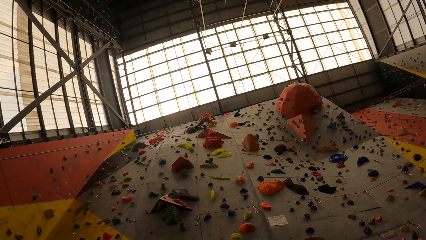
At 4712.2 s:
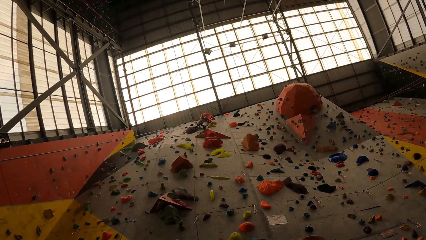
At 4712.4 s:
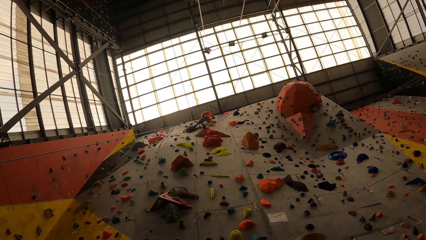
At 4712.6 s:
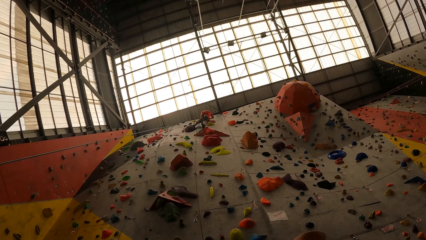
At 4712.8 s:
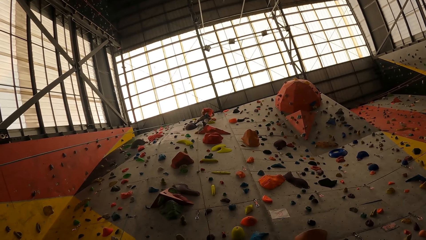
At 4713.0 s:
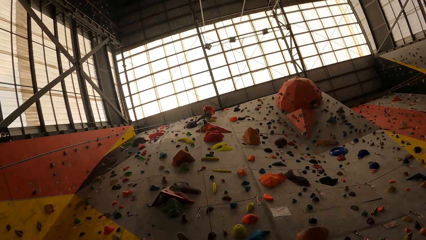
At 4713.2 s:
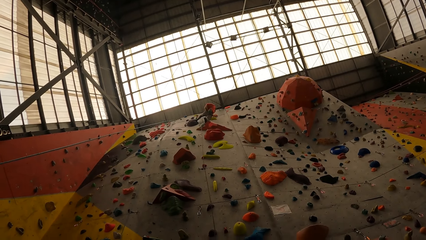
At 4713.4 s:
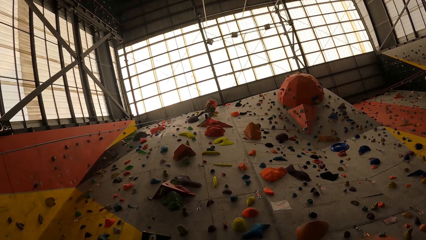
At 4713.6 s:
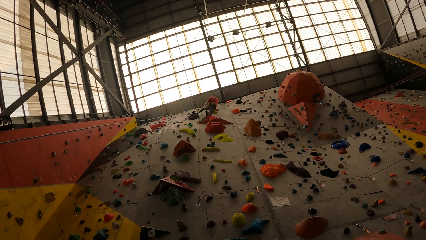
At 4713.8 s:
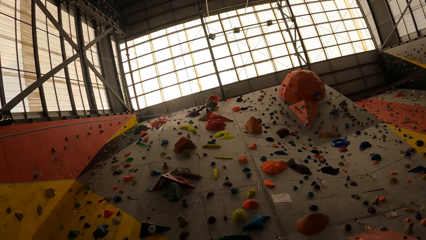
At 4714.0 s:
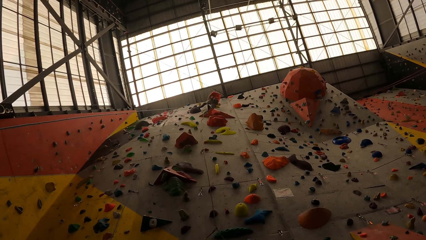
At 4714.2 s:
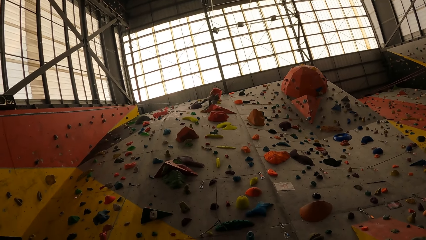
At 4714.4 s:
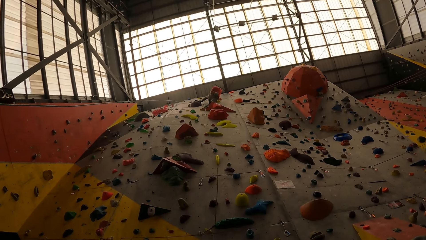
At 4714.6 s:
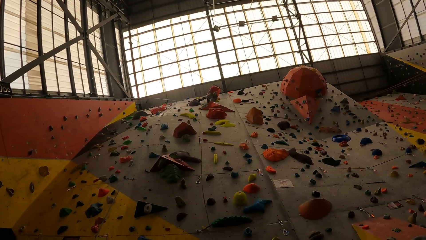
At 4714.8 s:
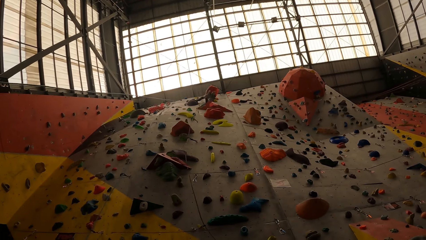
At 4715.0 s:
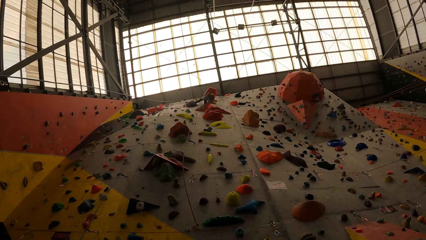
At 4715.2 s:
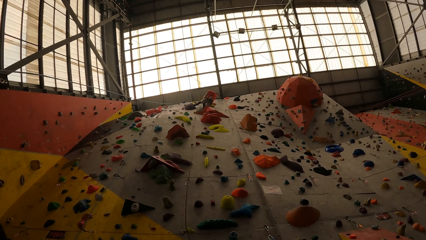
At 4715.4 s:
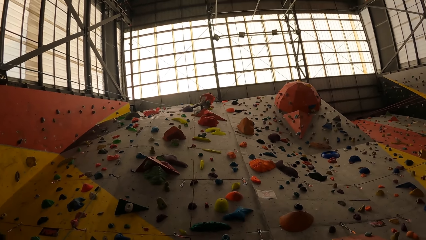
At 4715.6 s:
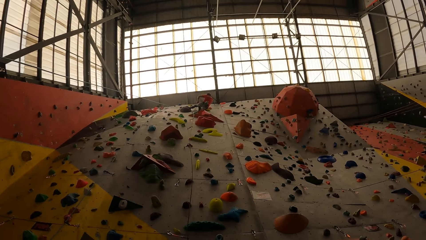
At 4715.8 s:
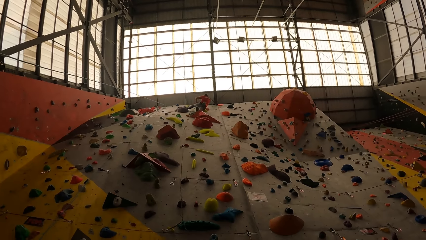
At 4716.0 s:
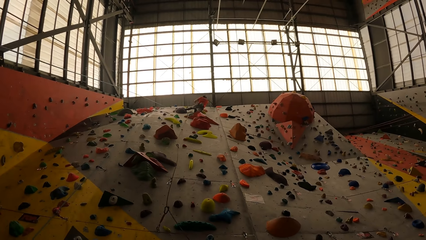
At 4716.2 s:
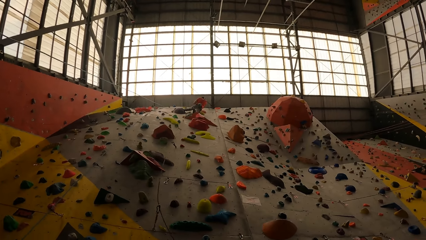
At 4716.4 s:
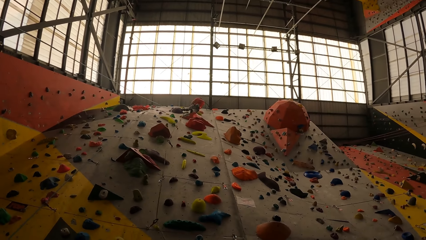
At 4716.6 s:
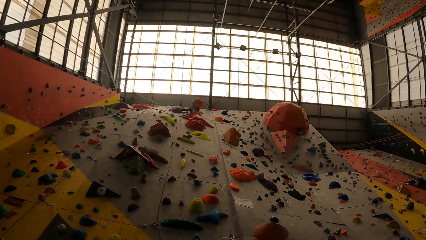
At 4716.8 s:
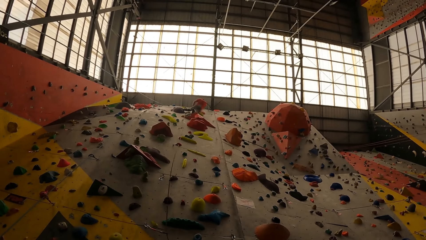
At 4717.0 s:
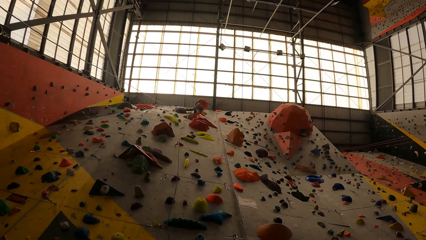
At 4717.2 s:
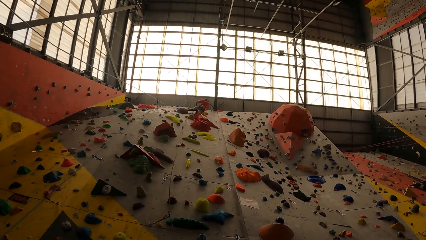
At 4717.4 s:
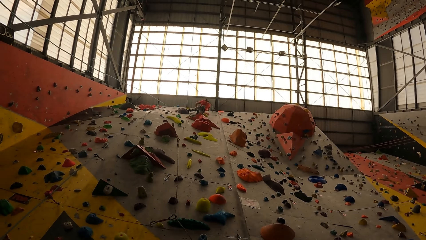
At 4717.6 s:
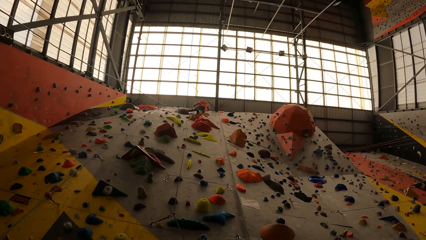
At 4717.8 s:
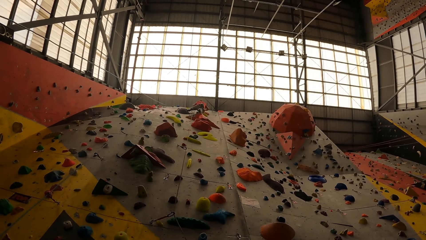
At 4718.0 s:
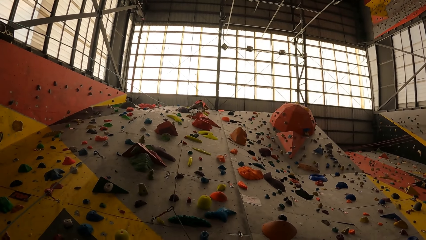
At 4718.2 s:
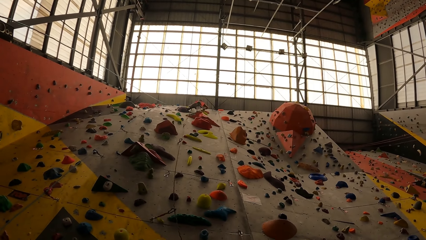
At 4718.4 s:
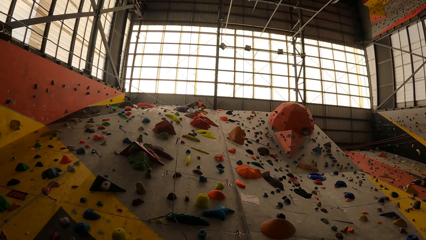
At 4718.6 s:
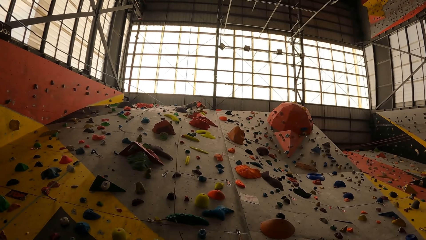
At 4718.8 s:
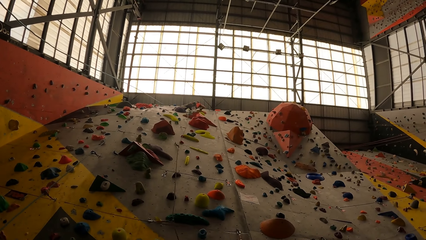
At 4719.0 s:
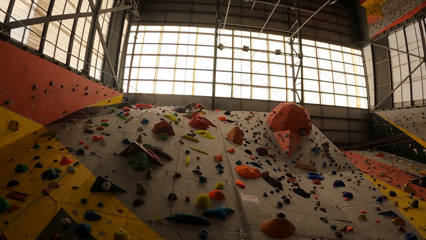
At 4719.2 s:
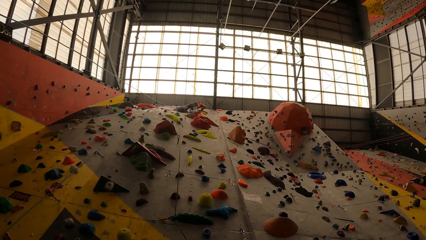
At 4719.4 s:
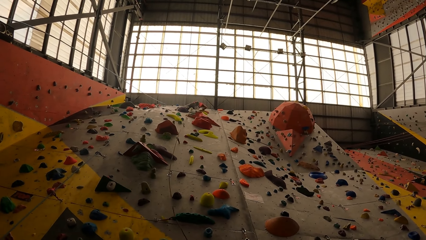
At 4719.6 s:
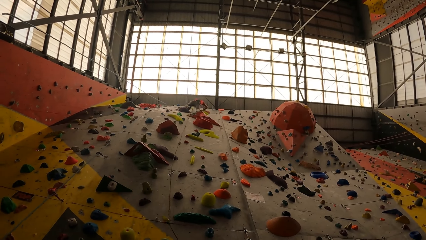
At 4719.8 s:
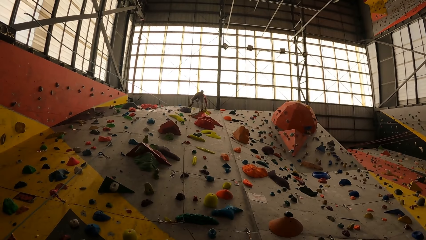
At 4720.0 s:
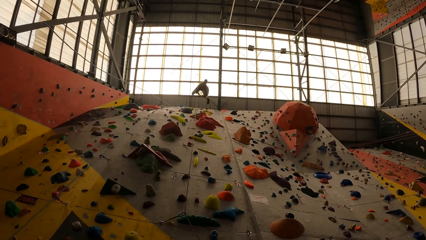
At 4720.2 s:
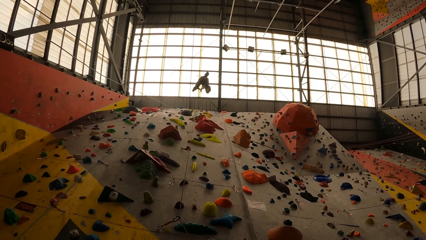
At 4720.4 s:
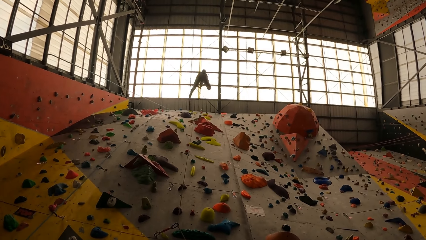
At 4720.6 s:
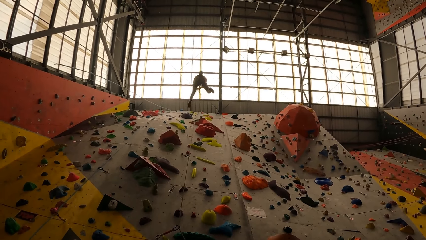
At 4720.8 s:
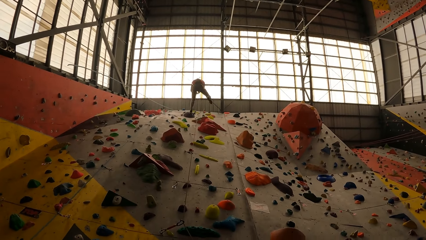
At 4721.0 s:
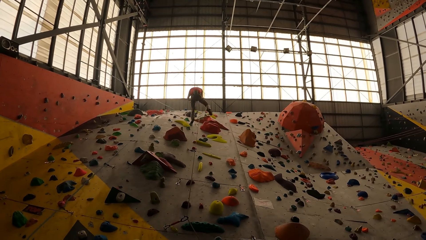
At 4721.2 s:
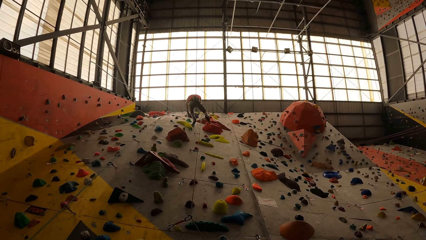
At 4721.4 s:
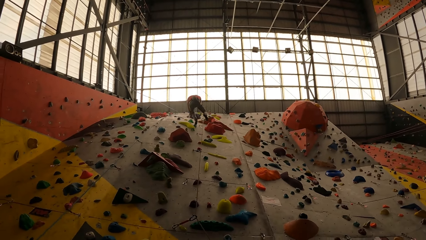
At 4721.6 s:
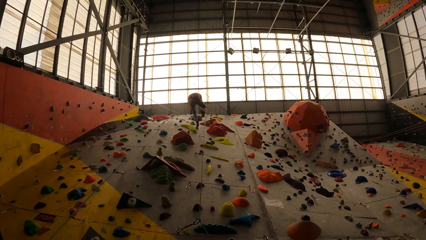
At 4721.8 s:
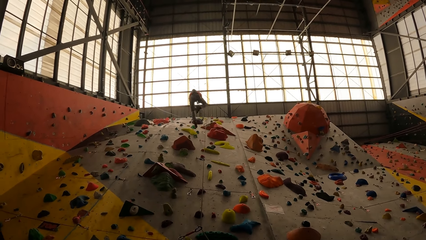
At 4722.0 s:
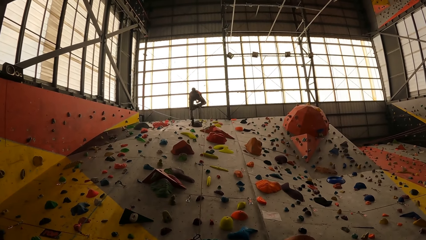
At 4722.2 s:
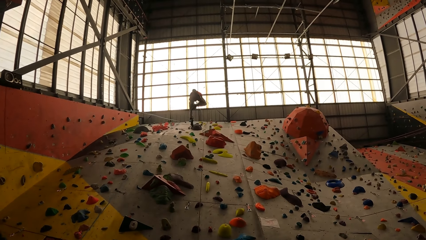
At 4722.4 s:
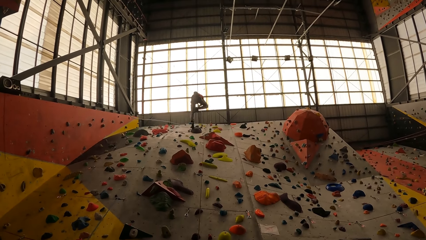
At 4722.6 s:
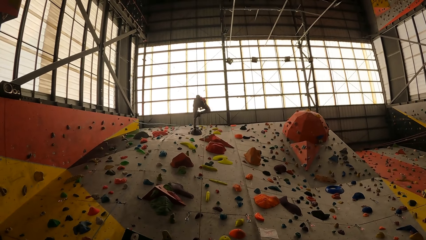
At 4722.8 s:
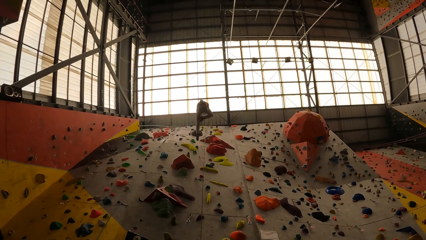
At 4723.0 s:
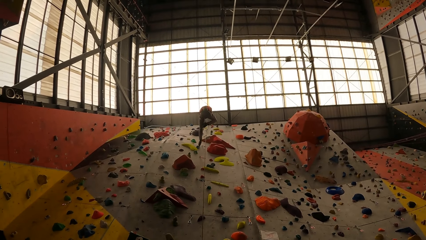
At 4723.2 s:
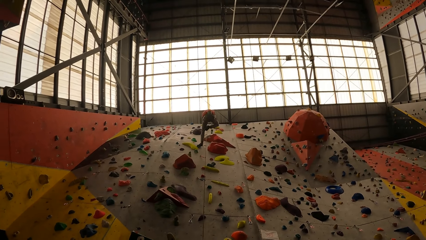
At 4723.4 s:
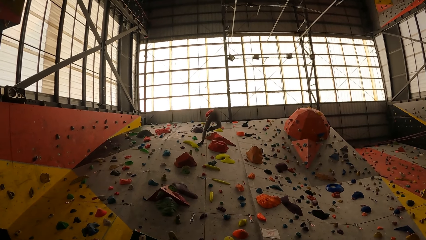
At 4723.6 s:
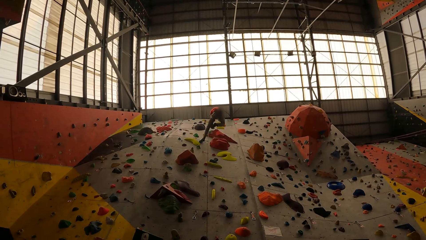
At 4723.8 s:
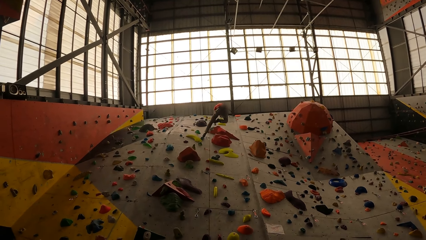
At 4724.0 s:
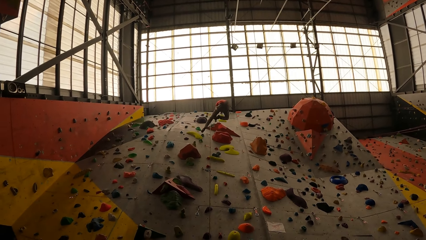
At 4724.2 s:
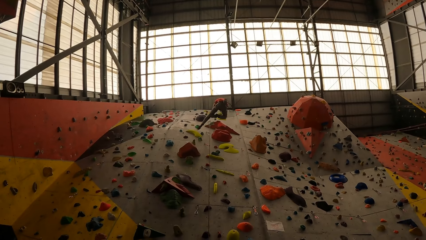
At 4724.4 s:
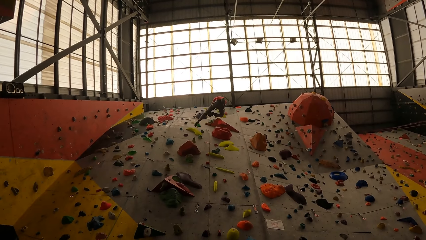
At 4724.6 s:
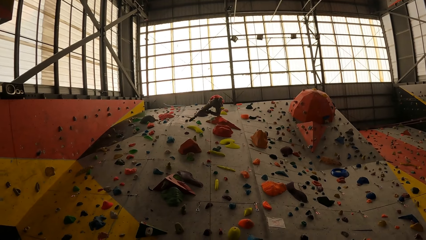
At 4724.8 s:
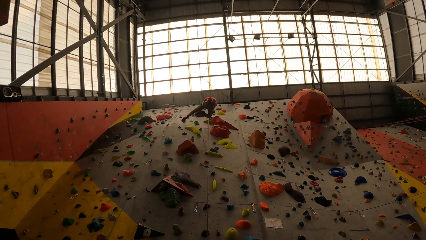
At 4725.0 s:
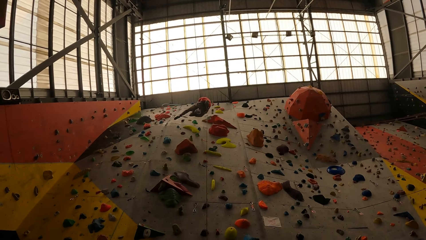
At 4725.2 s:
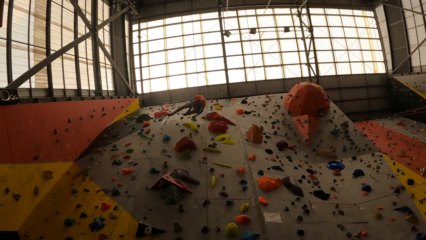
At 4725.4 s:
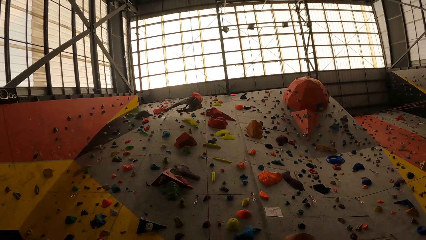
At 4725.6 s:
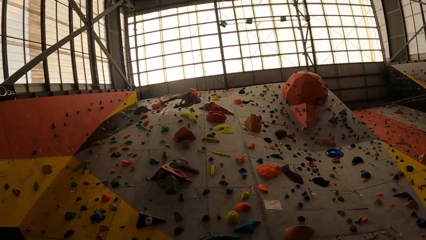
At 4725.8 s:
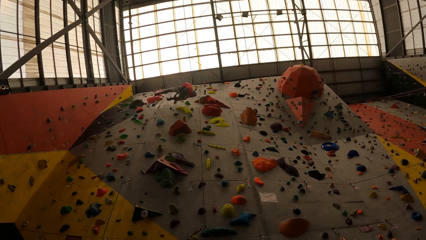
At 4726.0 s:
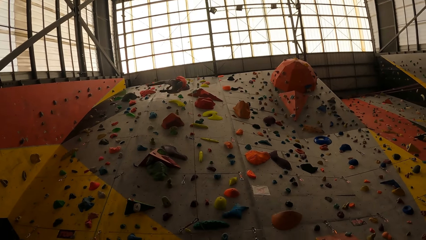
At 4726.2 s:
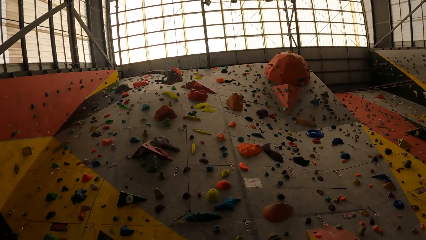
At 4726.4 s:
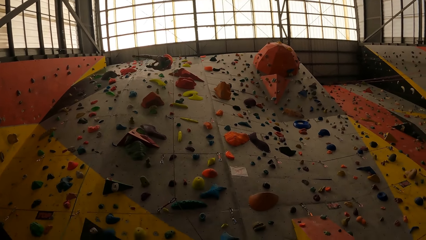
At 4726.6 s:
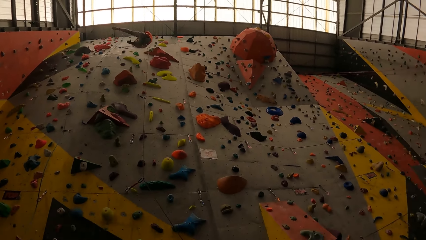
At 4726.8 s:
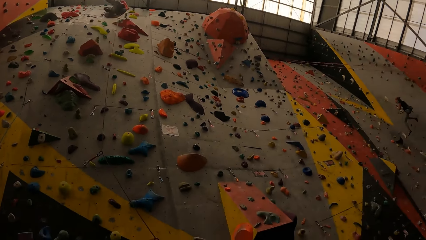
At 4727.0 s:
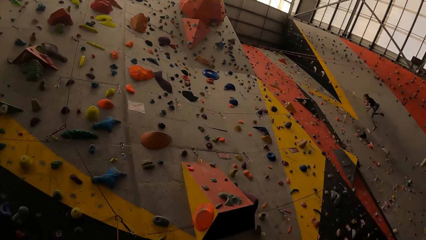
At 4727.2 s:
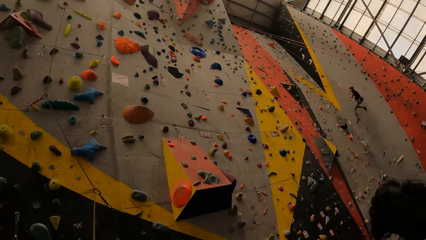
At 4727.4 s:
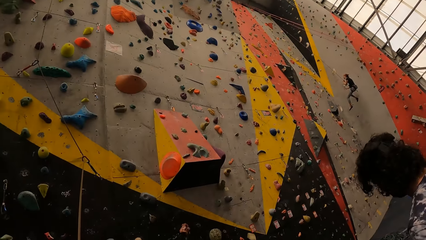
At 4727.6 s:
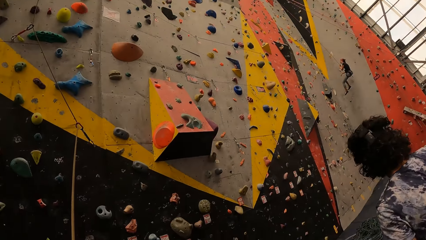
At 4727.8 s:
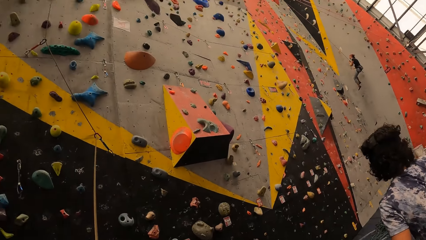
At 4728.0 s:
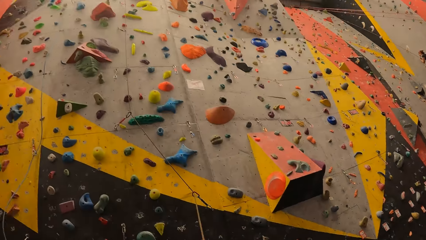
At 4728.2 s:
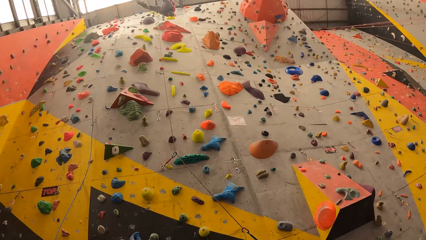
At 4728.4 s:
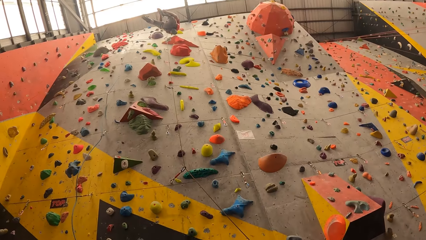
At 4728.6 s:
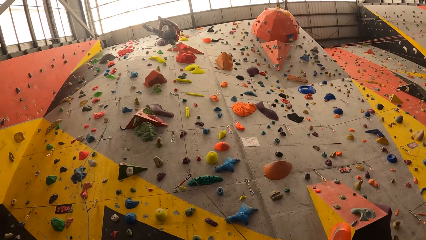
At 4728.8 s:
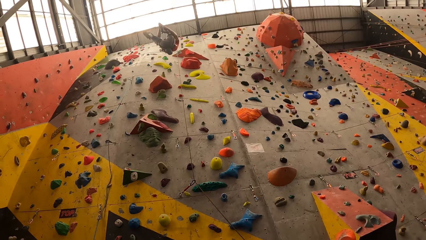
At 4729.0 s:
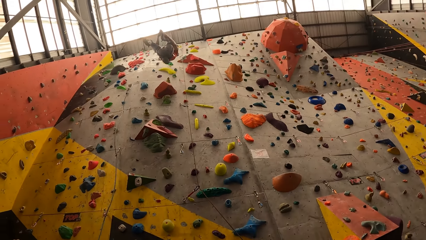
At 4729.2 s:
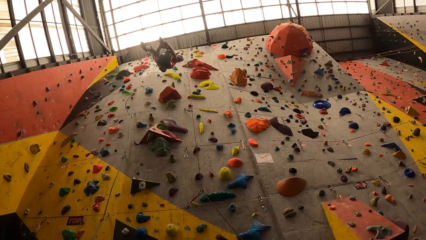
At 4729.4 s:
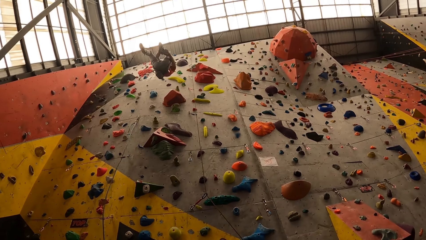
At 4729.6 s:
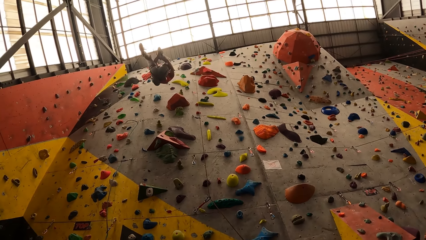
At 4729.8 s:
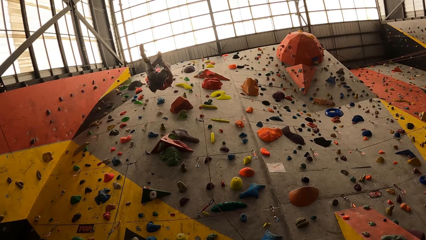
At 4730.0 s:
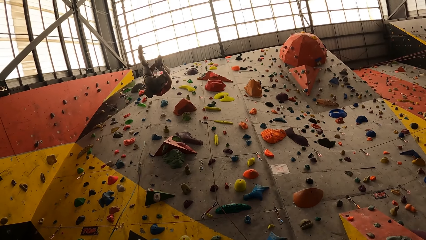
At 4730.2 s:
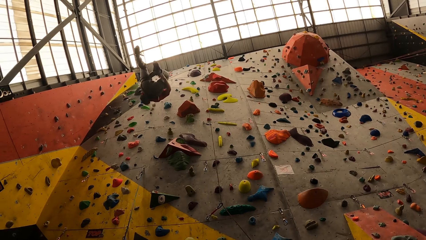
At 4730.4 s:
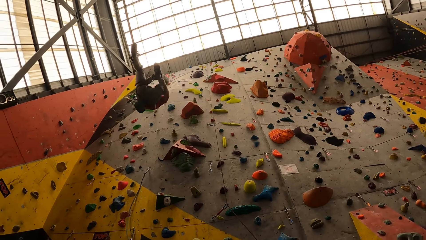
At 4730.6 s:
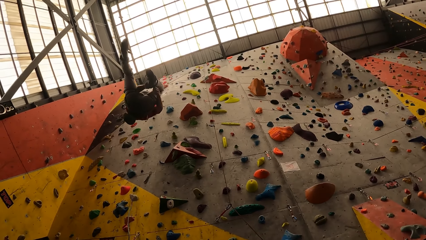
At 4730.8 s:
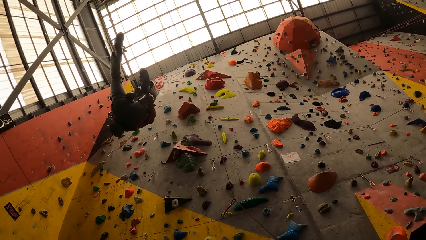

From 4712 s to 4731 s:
A man moves down the wall with a rope. The man slides down the wall with the rope.
